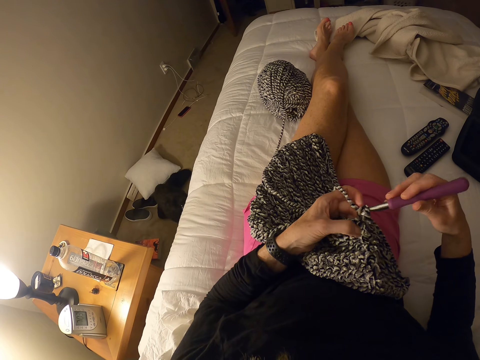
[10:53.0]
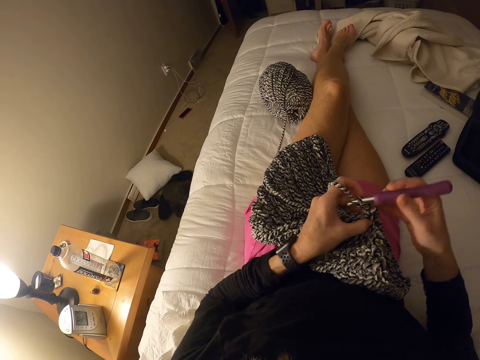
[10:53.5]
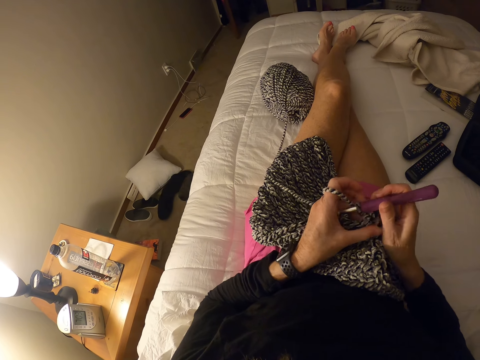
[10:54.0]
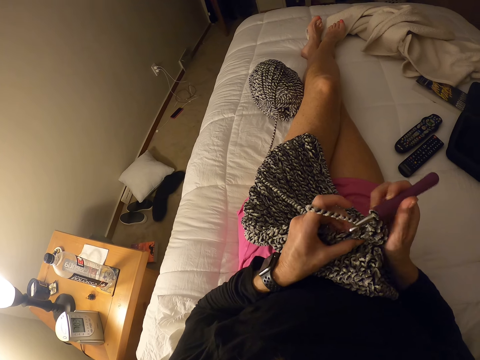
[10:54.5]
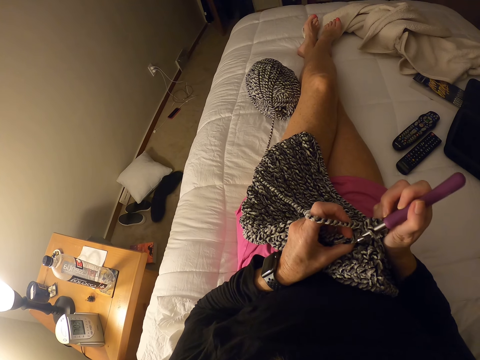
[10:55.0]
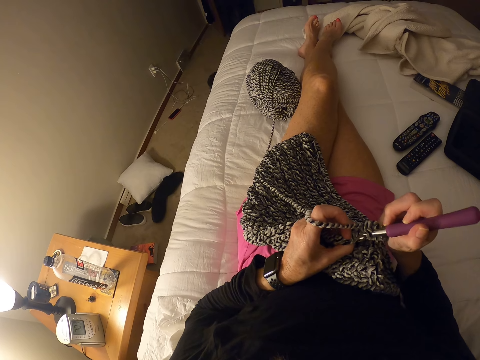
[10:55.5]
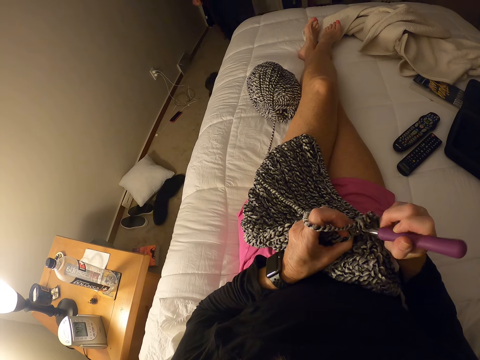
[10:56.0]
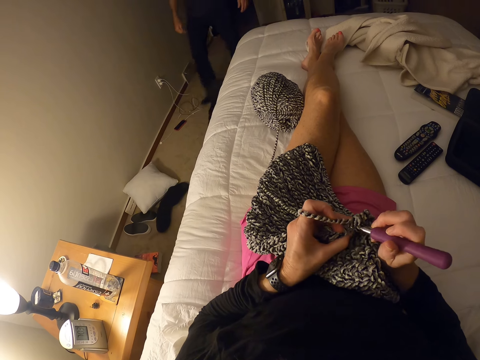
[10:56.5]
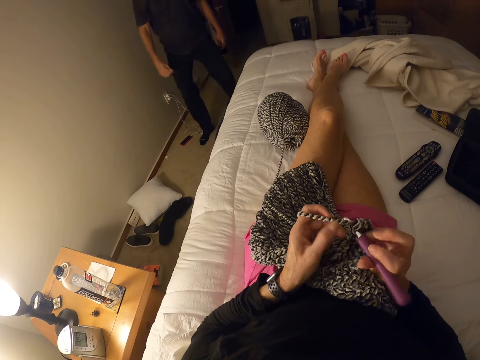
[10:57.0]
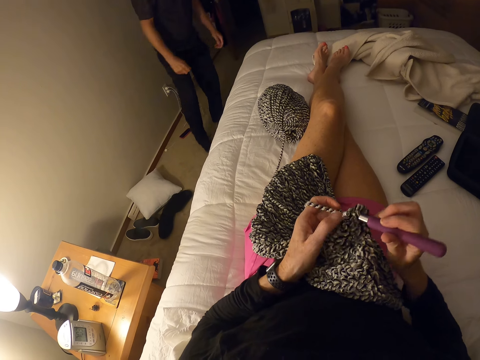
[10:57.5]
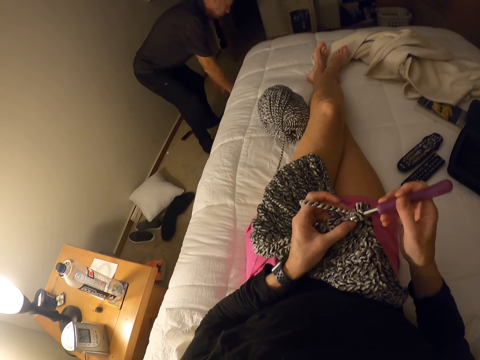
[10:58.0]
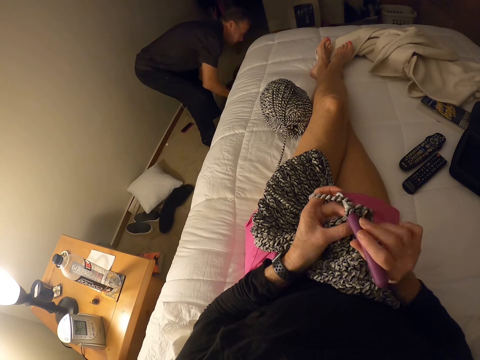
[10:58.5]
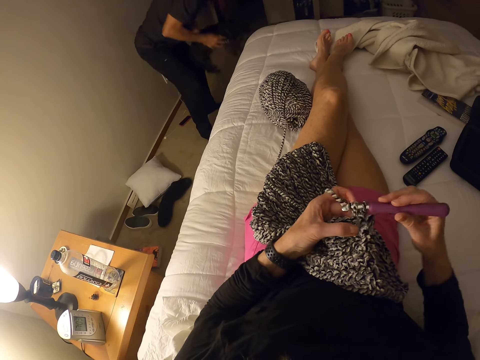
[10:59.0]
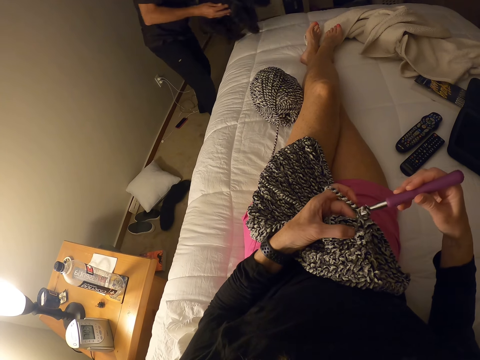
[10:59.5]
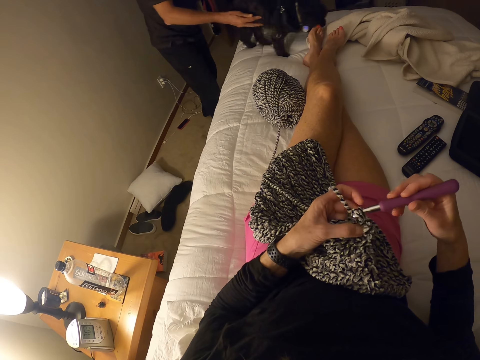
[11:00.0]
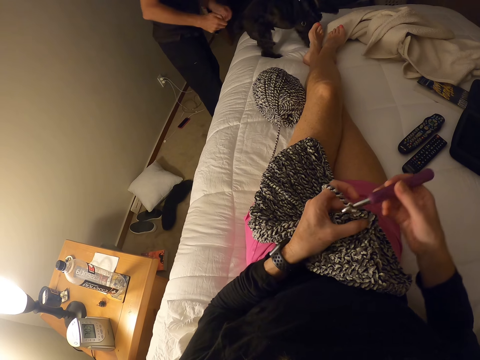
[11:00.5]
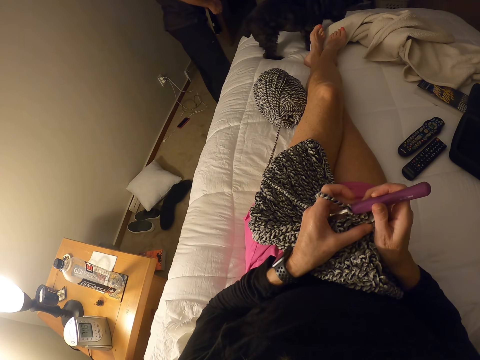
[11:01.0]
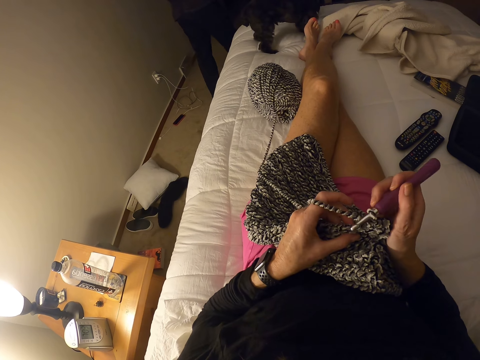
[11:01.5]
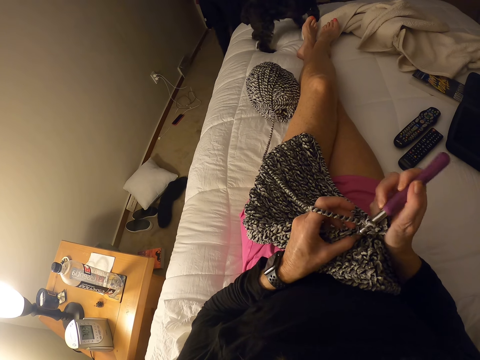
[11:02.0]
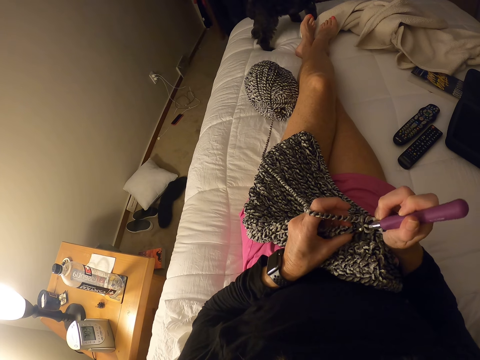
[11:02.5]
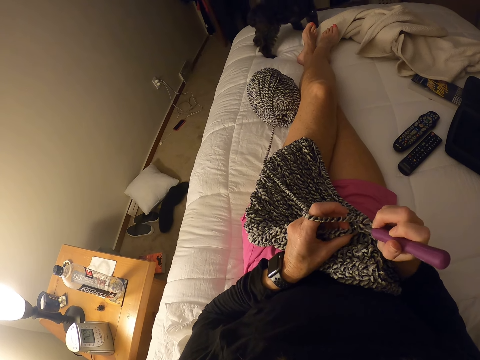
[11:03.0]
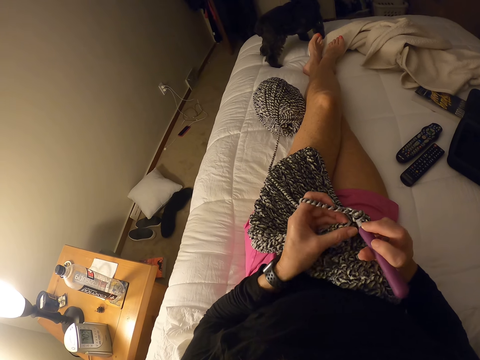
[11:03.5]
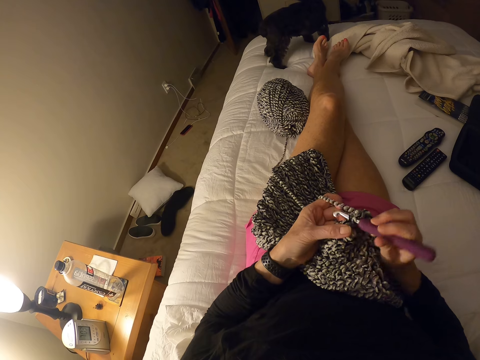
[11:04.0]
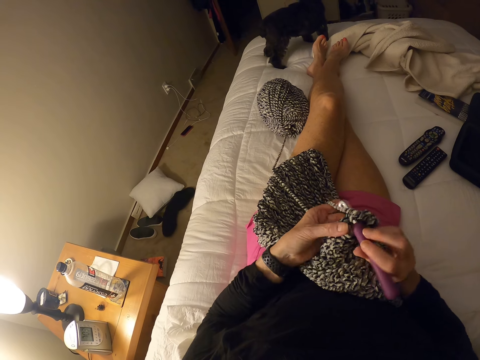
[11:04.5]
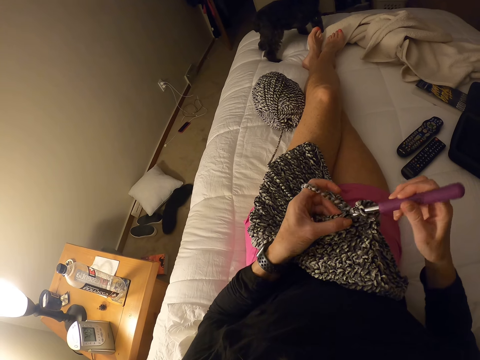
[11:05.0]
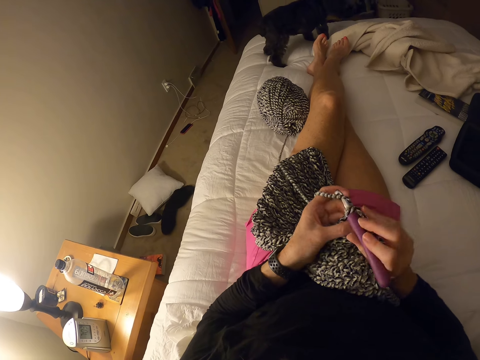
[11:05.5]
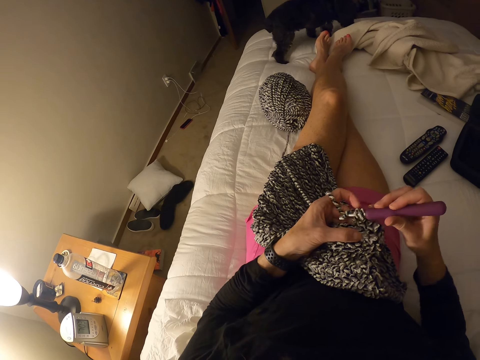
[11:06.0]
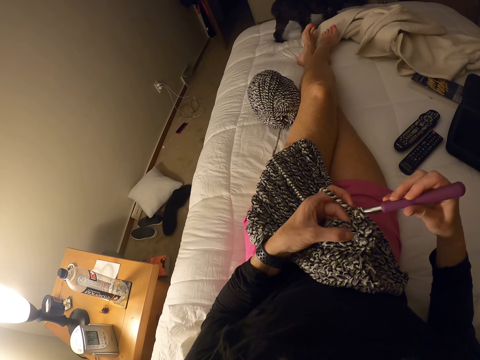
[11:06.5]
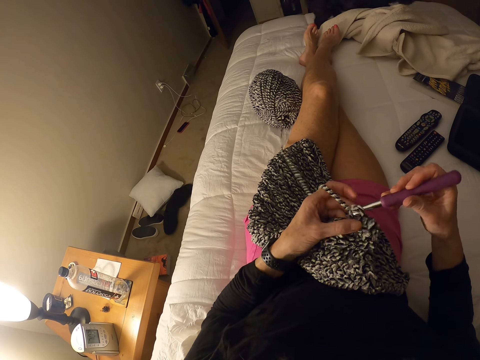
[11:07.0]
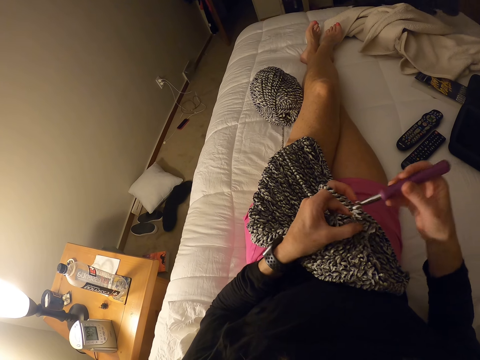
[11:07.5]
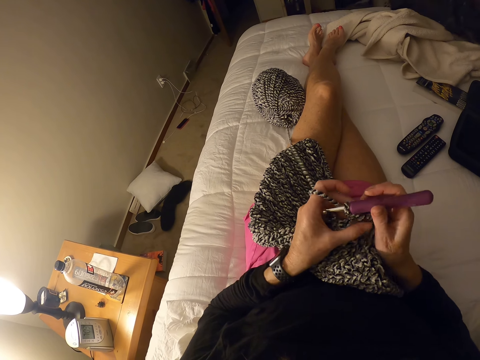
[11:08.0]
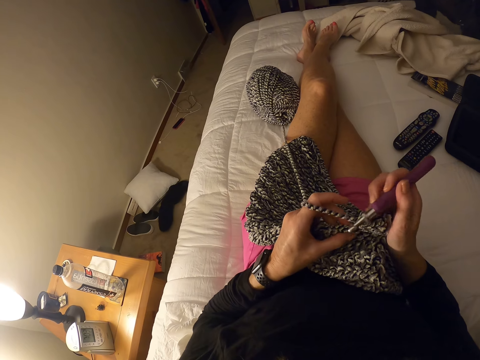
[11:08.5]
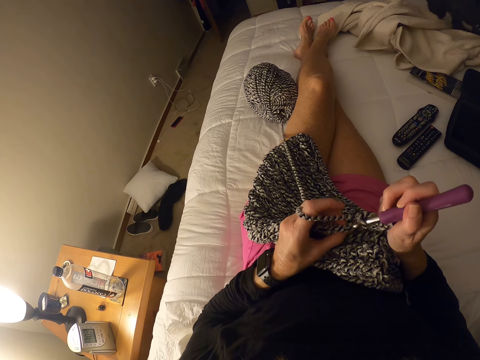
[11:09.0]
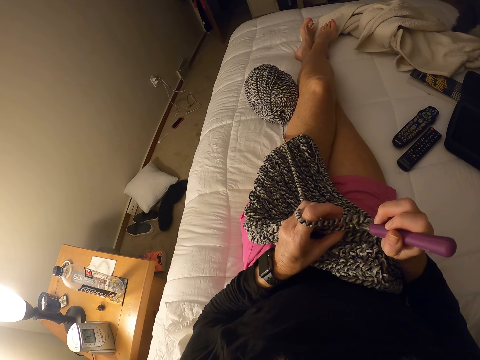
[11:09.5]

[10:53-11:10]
A man walks into the room. The man carries a dog. The man bends beside the bed. The man drops the dog on the bed. The man walks away from the bed. The dog walks on the bed.

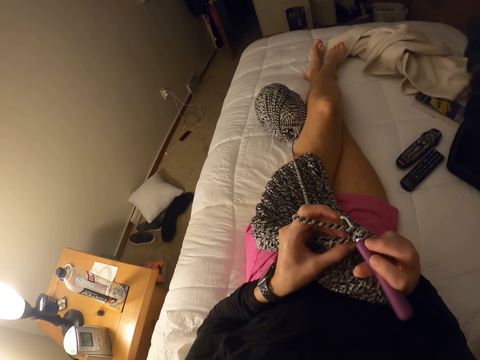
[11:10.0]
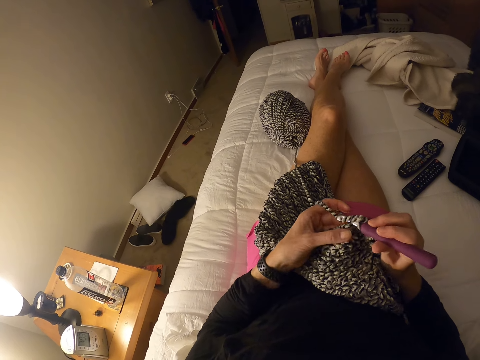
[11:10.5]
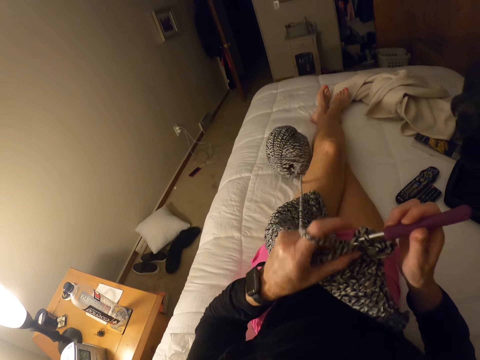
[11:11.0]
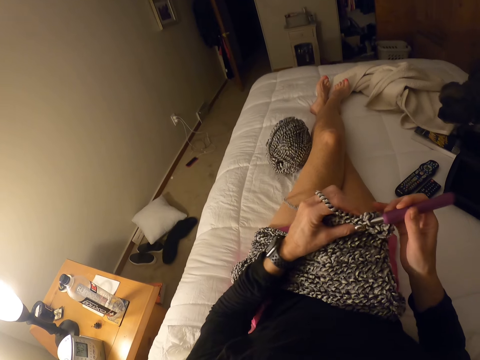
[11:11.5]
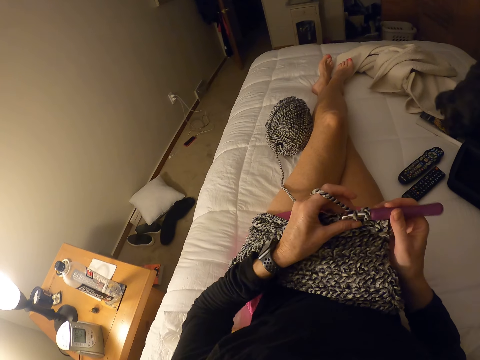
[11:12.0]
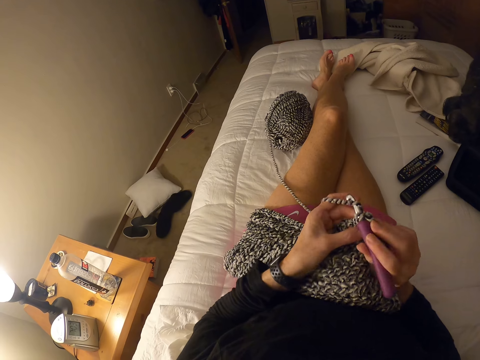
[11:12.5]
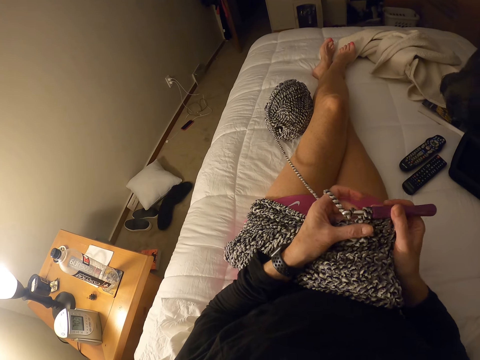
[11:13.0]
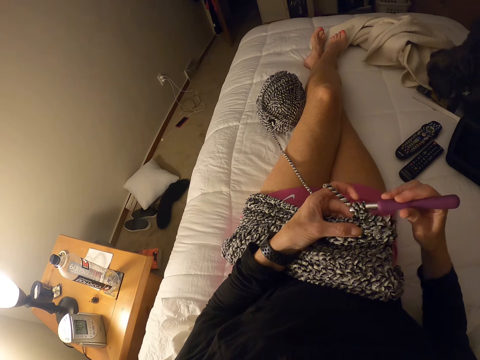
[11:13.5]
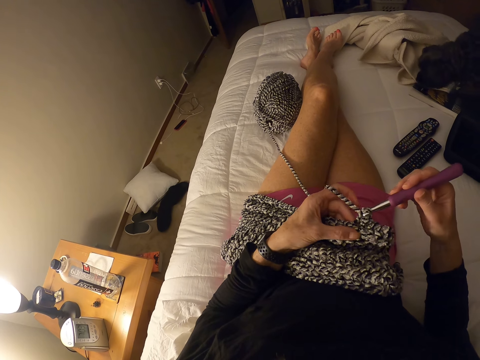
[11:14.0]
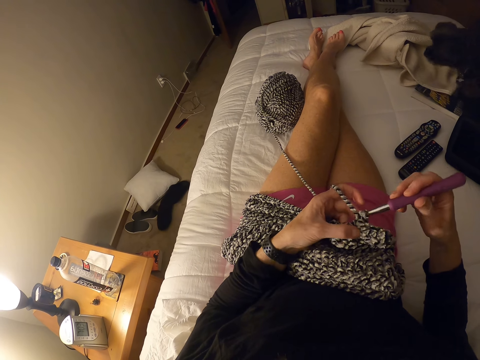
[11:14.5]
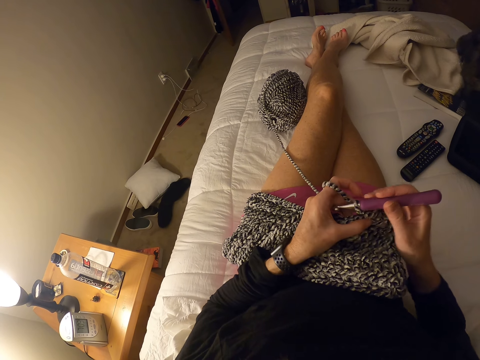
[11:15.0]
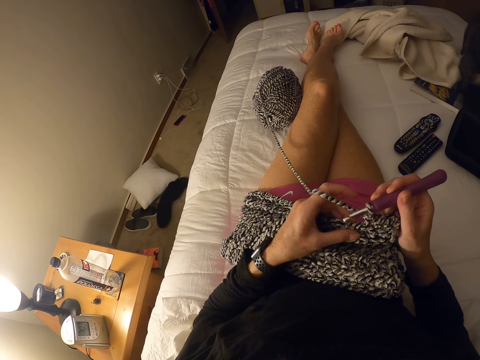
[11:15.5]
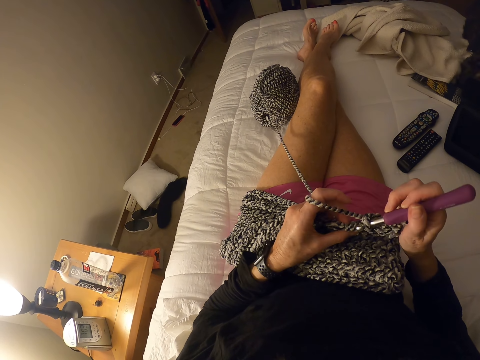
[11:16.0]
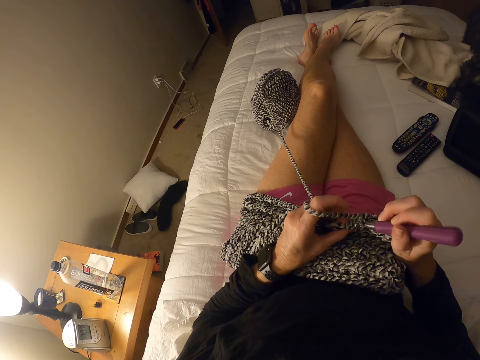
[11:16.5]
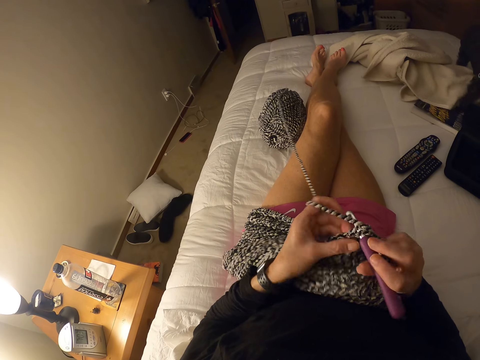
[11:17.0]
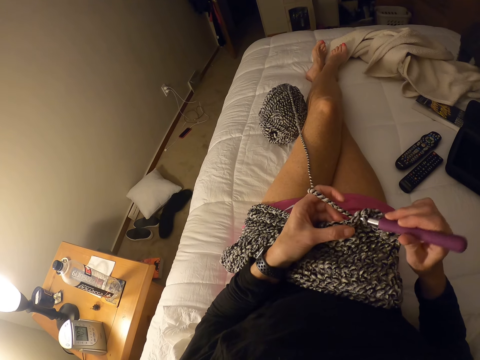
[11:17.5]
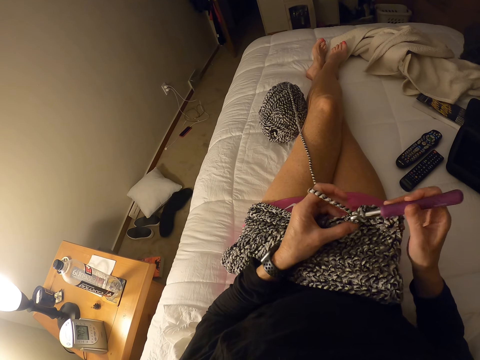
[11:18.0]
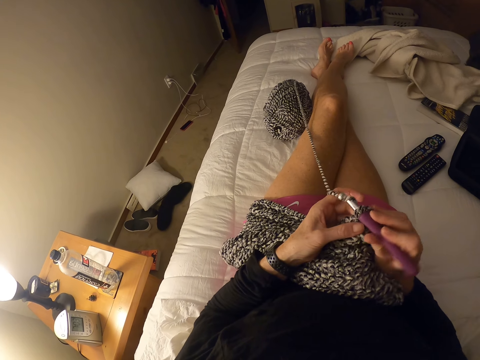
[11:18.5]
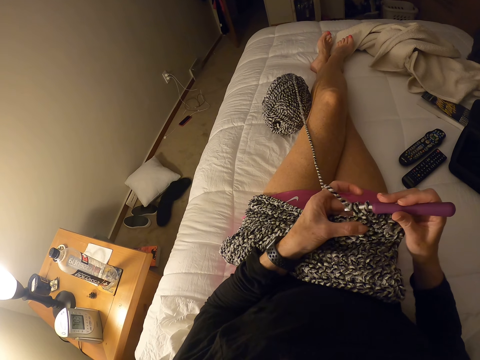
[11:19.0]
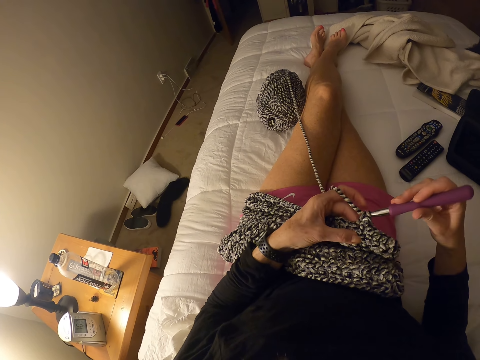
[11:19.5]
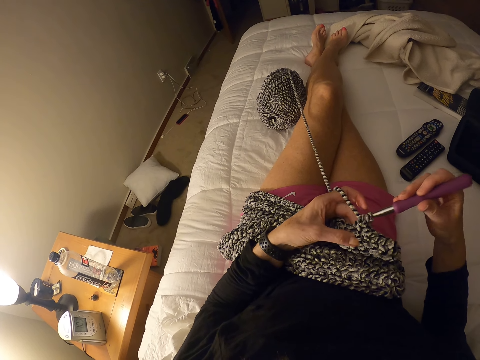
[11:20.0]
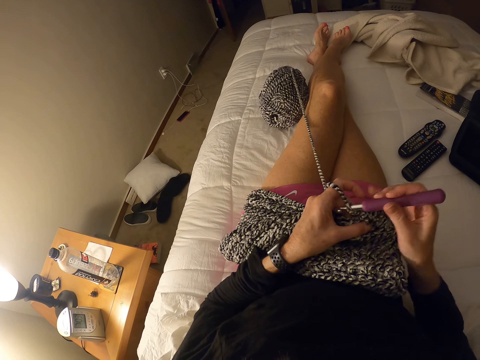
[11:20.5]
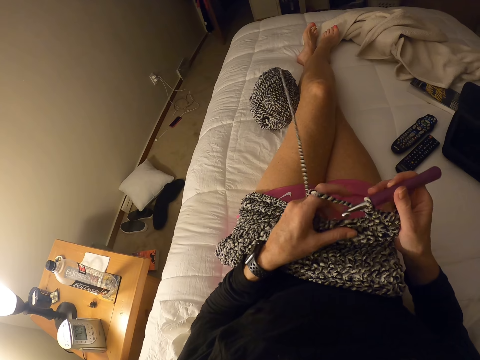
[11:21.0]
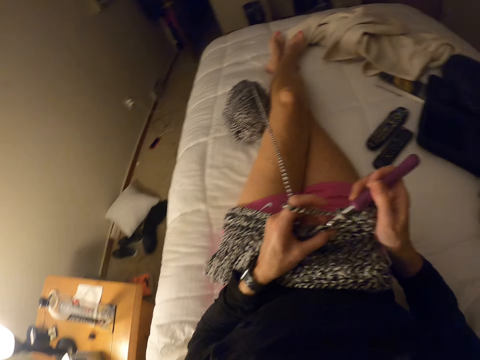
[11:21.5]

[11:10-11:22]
The camera wearer pulls thread from the cotton yarn. He lifts the sweater fabric, puts down the sweater fabric on his lap and knits the sweater fabric.
